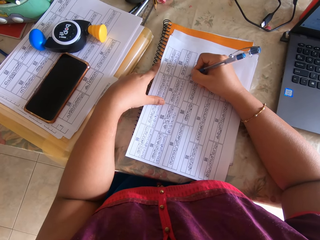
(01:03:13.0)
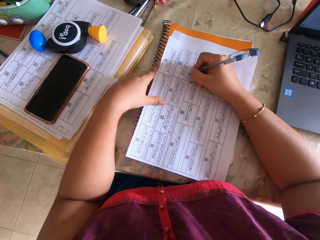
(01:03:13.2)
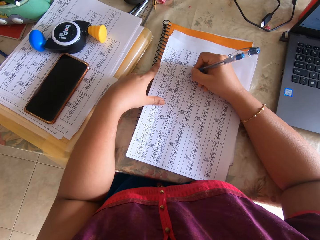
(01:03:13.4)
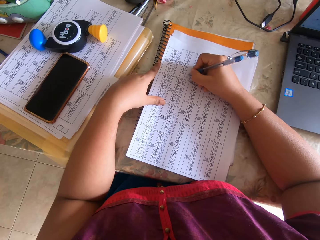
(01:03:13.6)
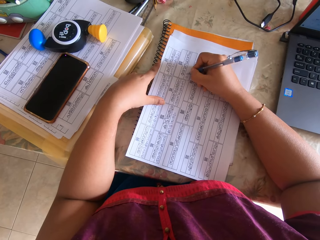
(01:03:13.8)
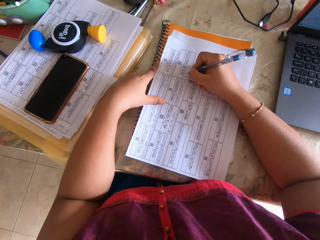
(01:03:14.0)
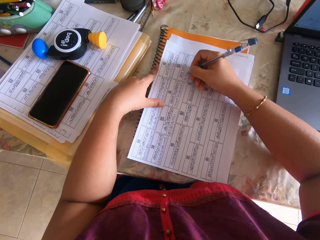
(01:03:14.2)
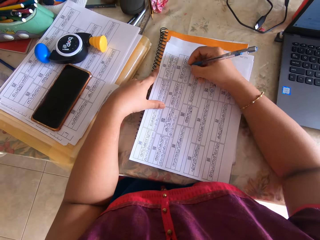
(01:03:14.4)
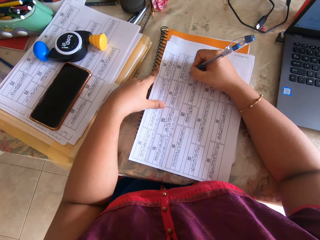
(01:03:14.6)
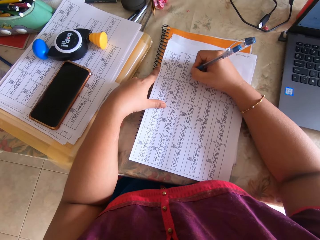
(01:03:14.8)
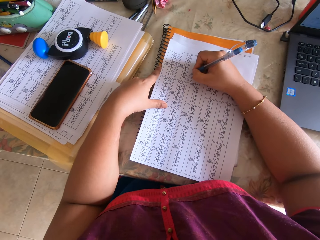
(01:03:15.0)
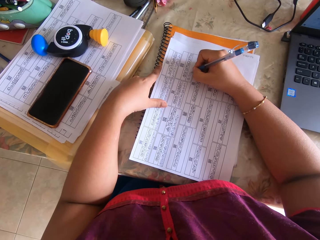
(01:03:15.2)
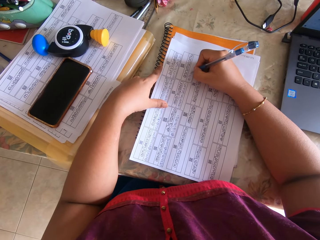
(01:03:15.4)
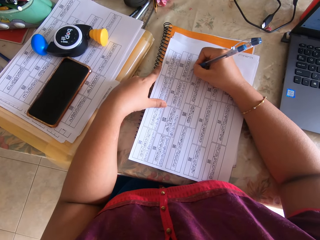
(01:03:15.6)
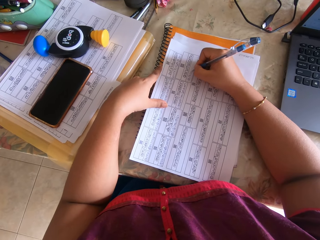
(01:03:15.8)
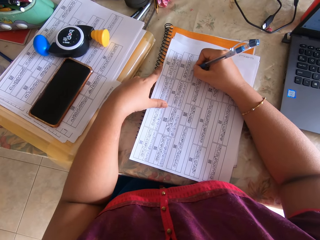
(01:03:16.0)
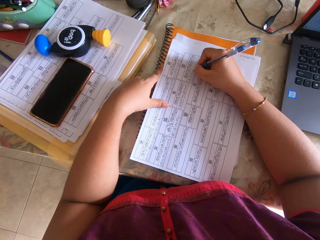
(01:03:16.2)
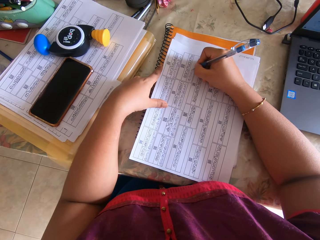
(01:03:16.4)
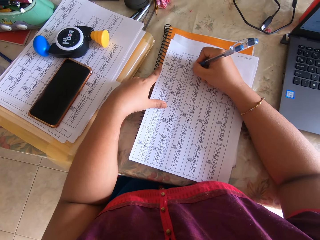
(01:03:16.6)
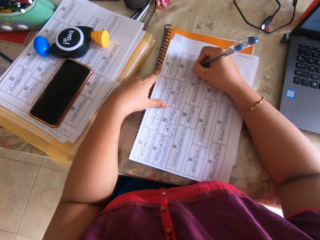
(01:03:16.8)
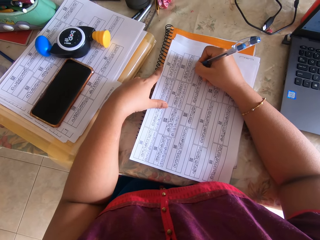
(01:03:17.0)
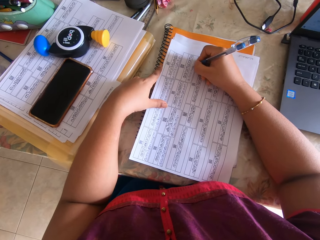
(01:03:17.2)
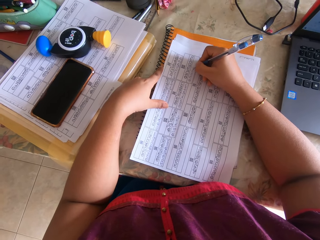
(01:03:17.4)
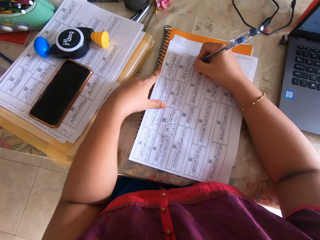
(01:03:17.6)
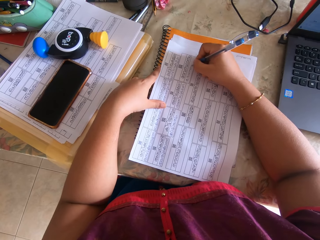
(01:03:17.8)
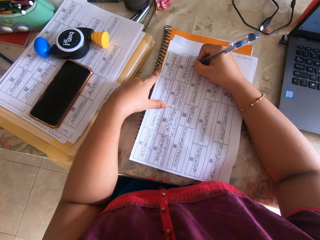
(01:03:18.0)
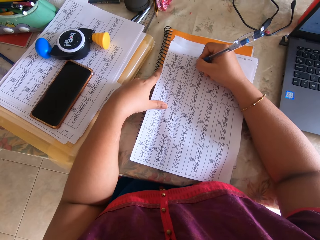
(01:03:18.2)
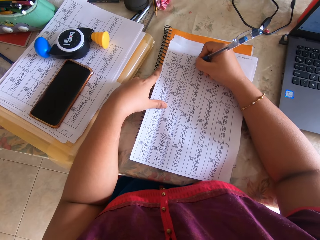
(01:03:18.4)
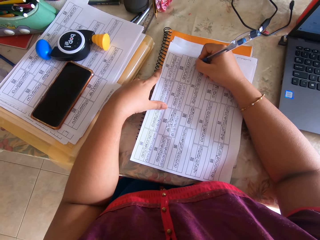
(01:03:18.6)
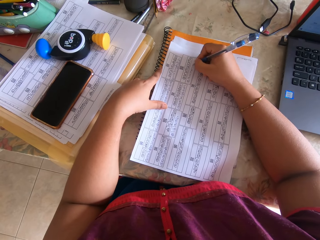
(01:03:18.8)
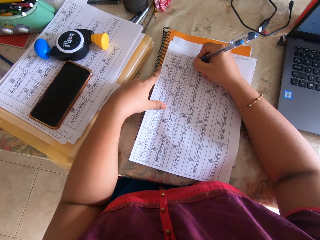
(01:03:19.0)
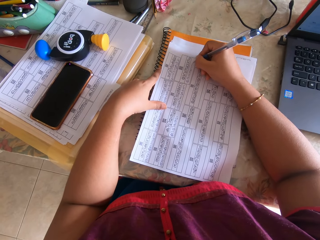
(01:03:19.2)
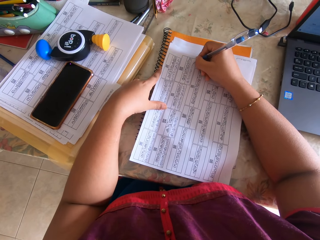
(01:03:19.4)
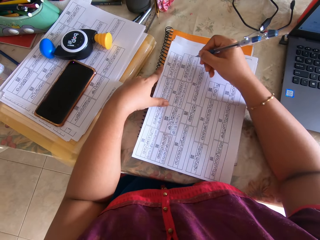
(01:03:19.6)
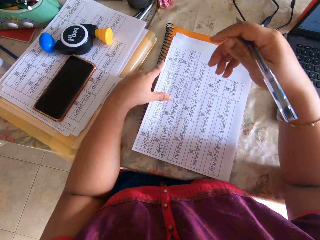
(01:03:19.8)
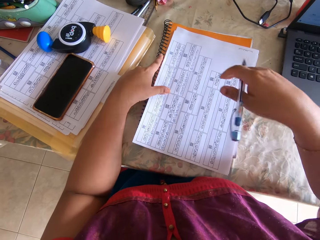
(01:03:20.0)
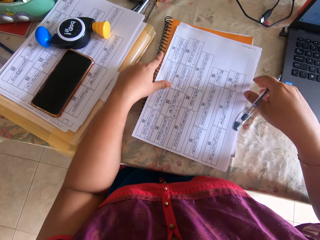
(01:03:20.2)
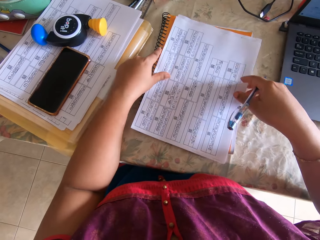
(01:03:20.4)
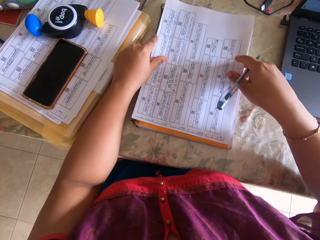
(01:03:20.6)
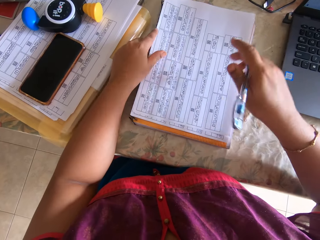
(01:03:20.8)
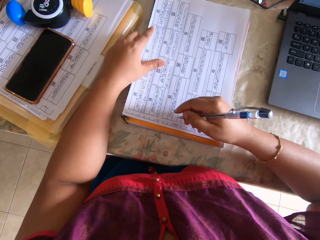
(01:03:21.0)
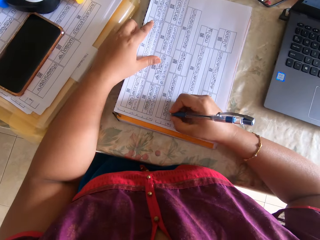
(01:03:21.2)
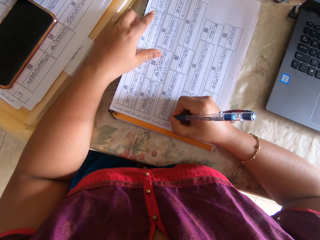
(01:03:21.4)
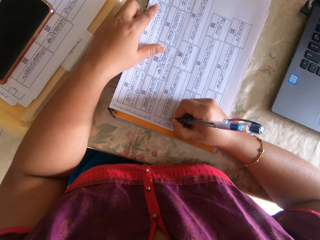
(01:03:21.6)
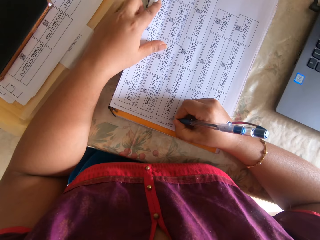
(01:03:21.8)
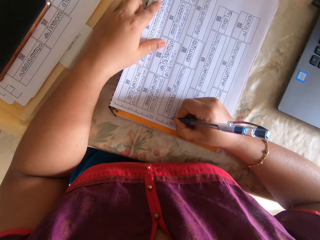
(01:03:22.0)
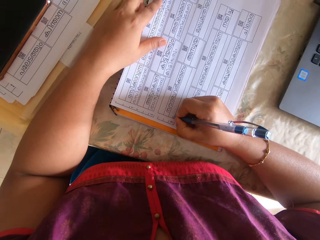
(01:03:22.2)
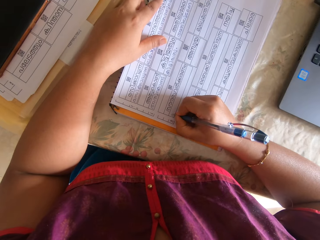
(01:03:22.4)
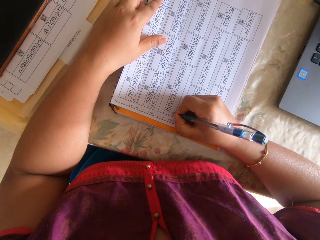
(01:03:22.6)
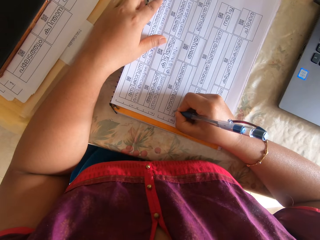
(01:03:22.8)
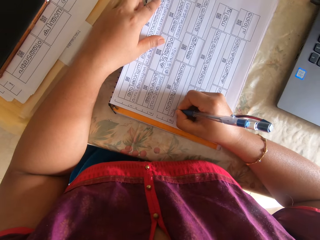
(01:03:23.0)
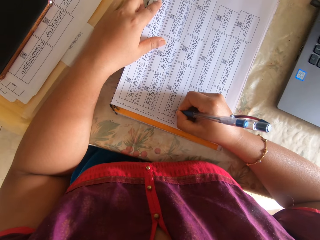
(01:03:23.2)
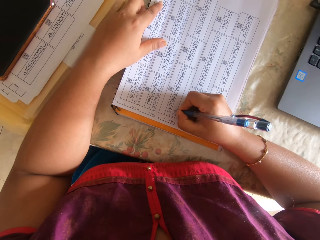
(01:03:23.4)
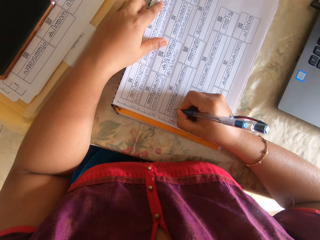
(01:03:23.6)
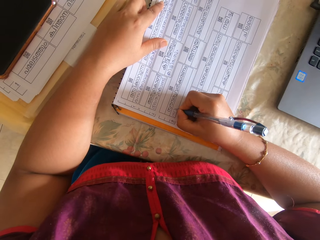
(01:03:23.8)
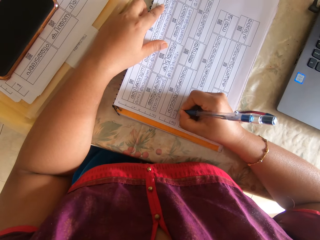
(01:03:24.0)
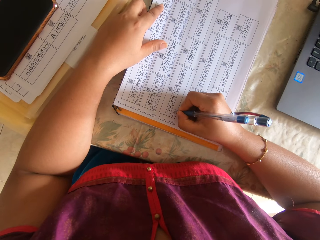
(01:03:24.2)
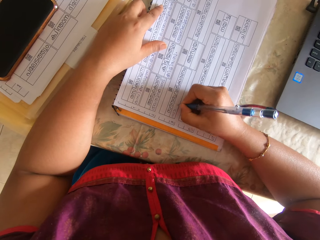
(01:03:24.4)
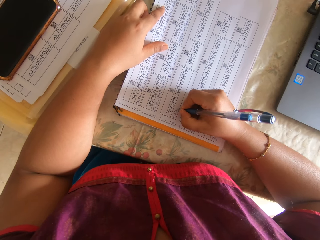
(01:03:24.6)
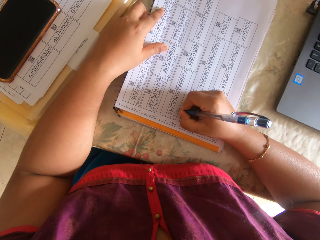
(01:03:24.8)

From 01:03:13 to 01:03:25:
The camera wearer raises her right hand. She adjusts the paper. She writes on the paper with a pen.

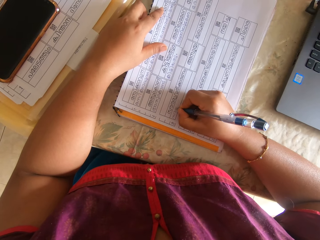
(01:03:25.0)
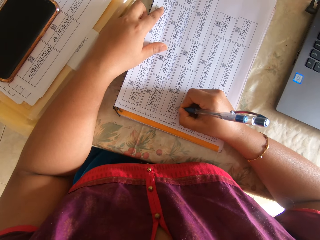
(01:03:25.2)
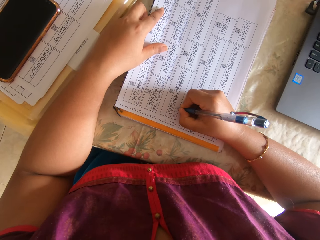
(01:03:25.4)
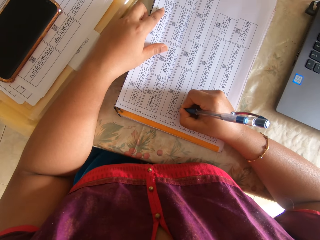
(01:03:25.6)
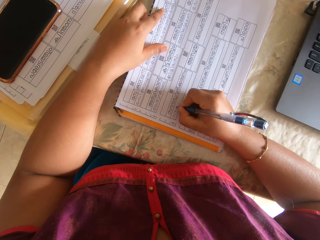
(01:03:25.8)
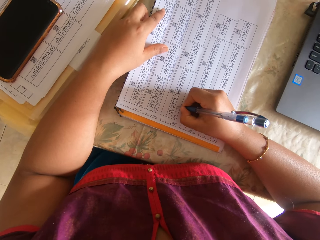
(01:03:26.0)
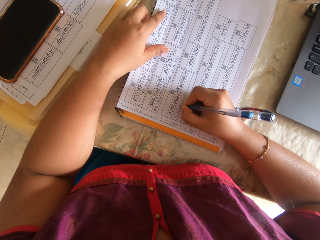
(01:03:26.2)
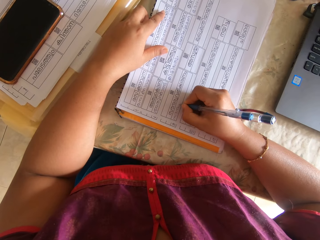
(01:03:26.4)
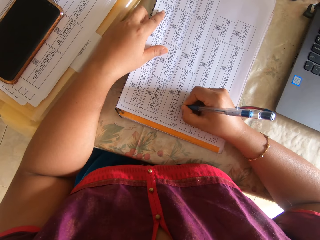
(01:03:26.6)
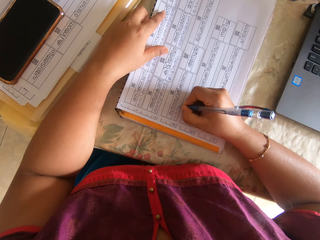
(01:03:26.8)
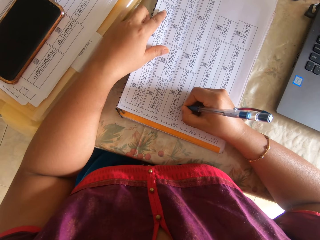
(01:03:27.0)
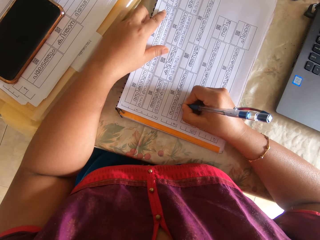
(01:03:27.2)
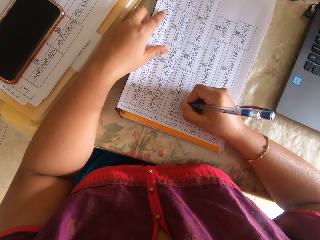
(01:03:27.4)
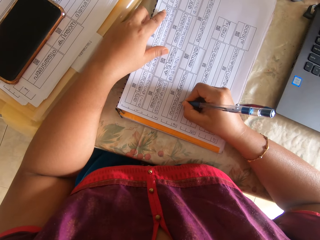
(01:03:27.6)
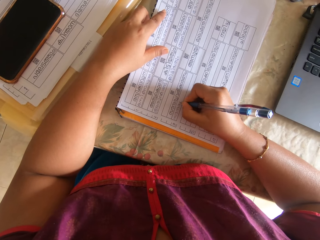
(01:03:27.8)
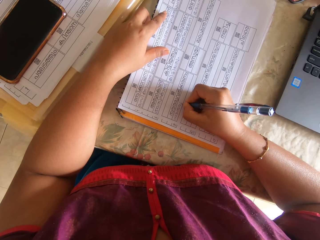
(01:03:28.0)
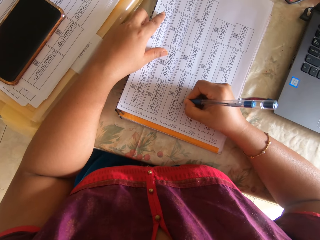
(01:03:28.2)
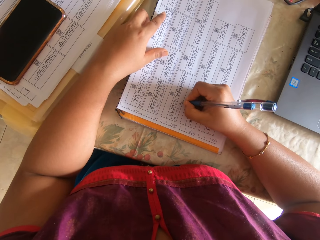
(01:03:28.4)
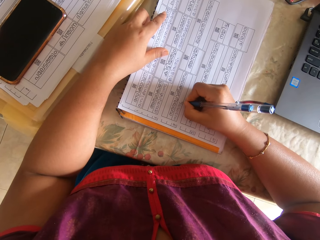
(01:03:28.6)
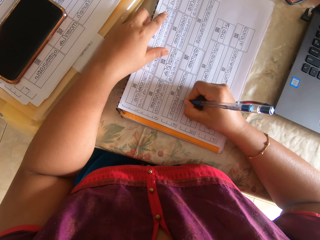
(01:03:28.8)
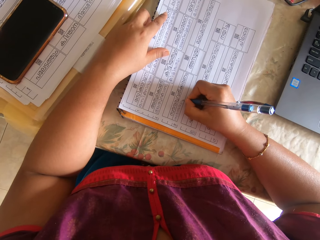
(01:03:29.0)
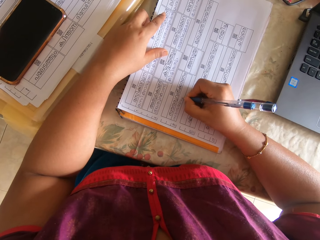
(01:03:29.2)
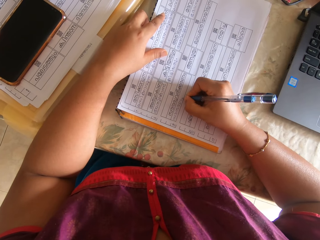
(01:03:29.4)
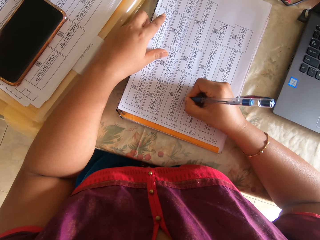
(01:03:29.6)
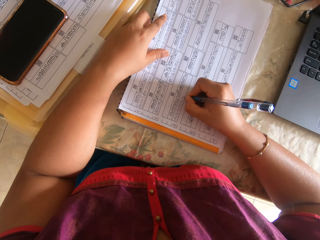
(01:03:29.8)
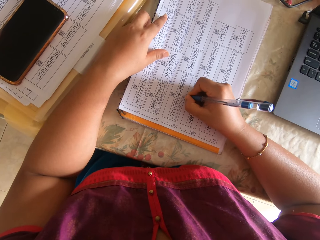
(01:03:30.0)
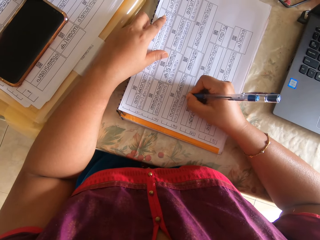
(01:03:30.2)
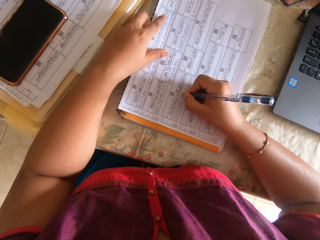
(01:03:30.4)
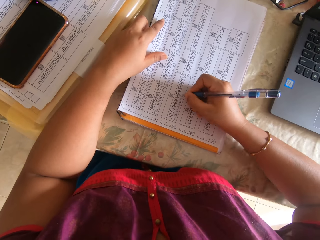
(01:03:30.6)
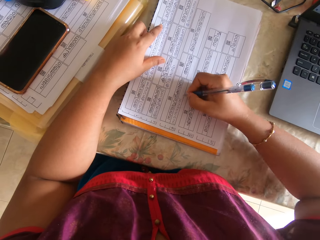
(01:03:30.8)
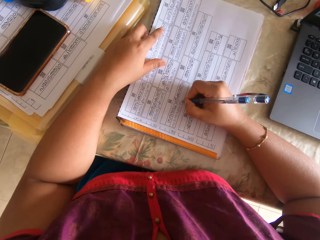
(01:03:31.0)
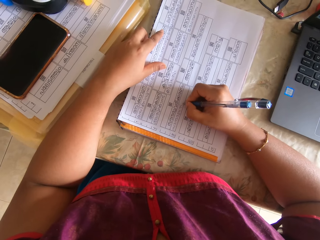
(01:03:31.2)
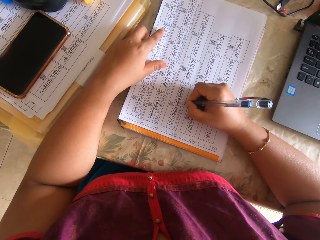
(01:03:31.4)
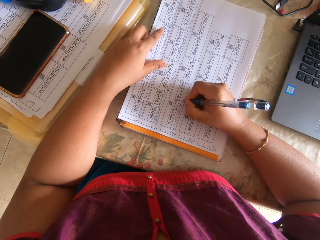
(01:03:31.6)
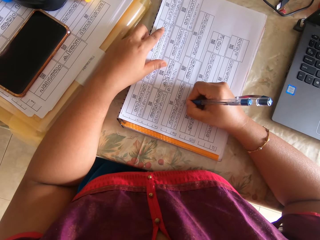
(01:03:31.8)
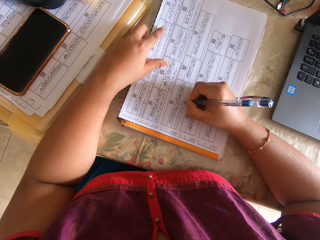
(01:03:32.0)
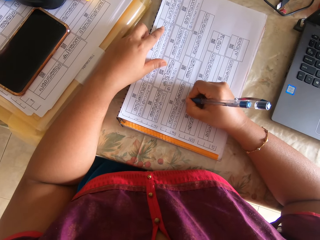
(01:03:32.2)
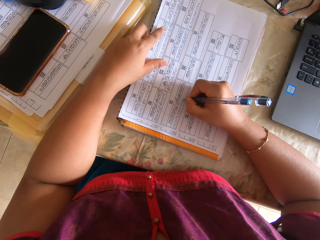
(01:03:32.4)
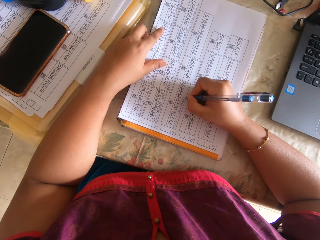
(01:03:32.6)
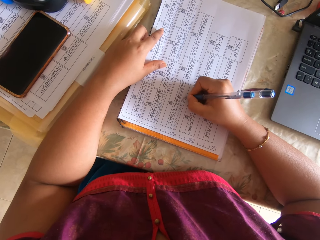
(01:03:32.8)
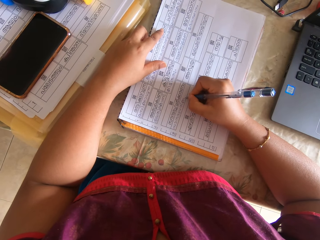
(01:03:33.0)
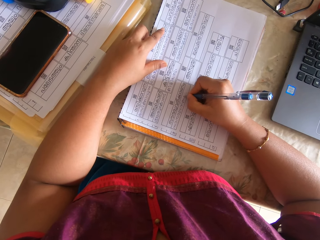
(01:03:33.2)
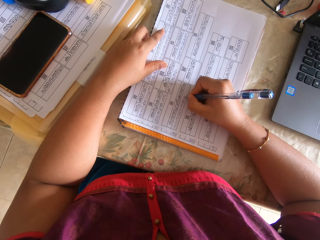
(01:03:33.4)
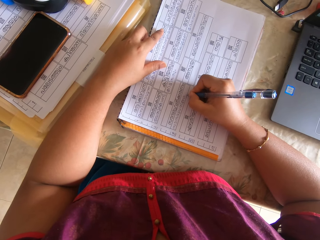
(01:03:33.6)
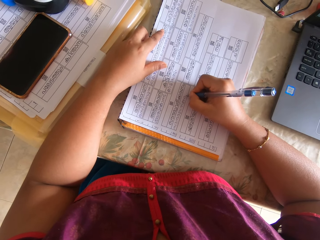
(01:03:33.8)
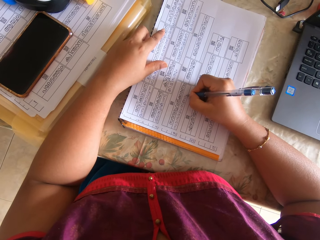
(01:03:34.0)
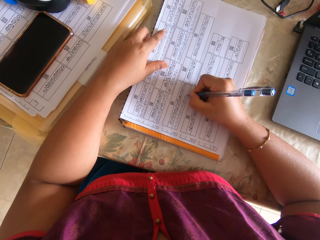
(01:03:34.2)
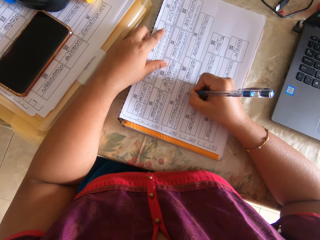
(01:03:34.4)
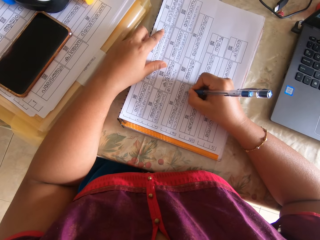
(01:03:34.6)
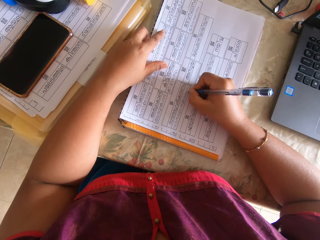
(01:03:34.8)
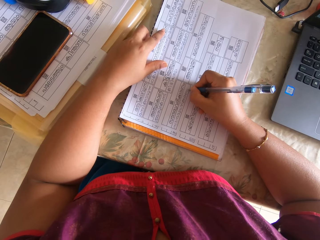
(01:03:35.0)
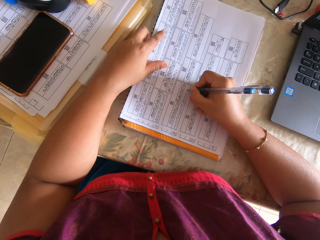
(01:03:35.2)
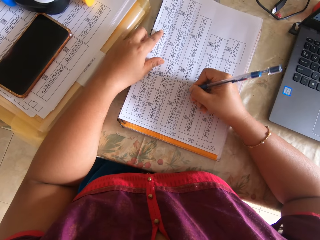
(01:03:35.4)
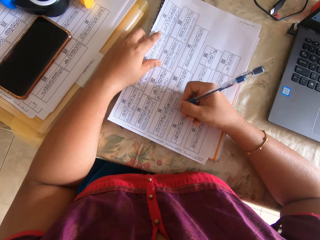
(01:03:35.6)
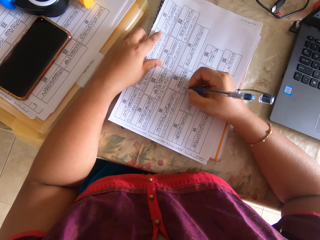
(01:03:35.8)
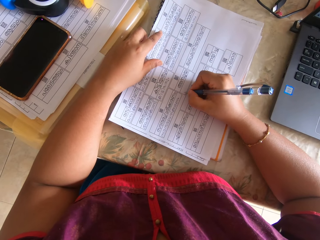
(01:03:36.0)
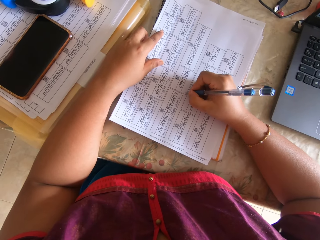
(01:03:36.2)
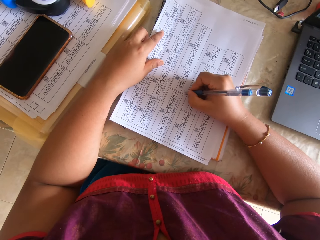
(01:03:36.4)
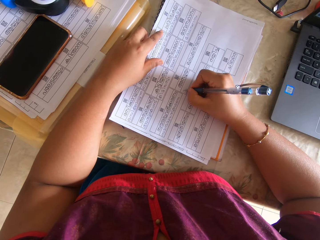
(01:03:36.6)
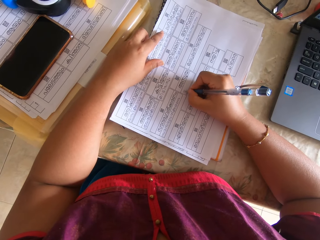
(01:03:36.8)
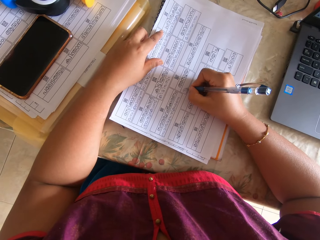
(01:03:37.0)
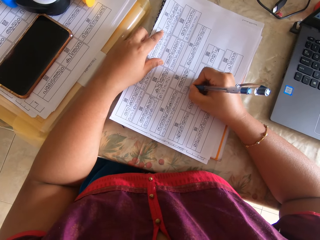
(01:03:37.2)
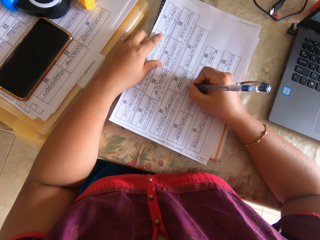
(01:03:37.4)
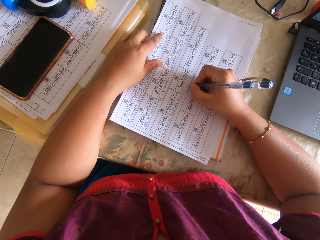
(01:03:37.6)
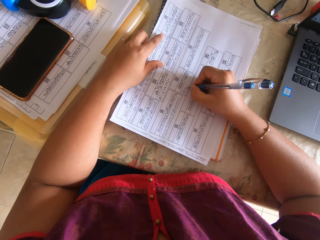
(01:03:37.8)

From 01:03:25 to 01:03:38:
The camera wearer stops writing.
